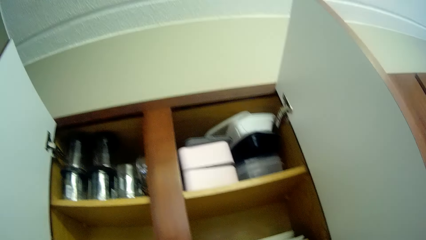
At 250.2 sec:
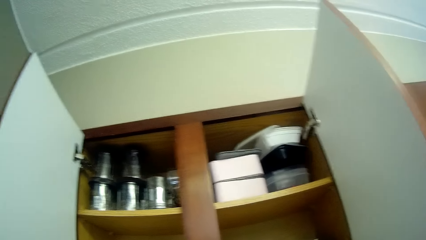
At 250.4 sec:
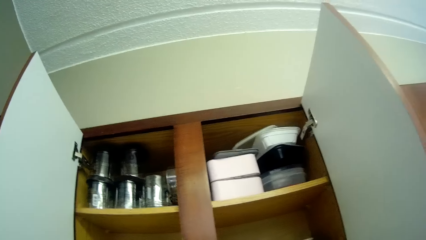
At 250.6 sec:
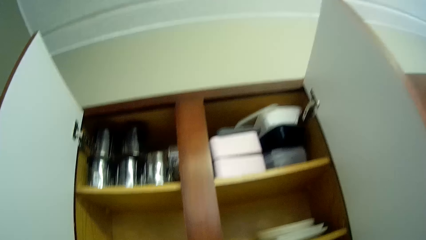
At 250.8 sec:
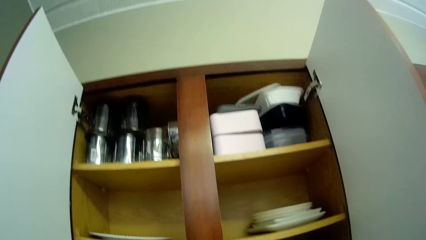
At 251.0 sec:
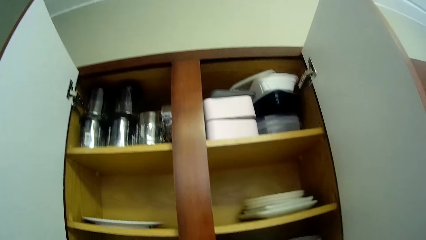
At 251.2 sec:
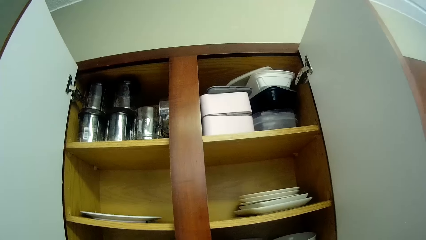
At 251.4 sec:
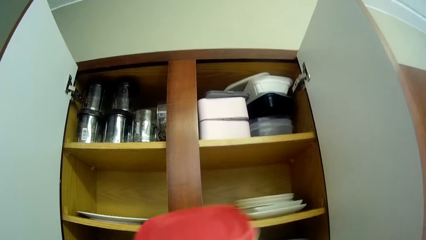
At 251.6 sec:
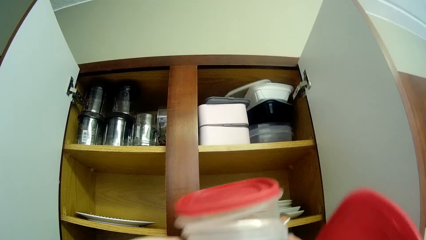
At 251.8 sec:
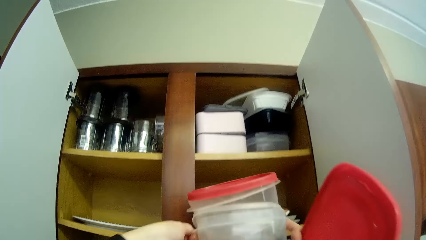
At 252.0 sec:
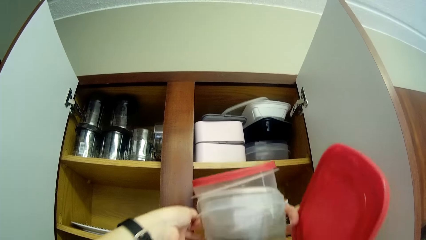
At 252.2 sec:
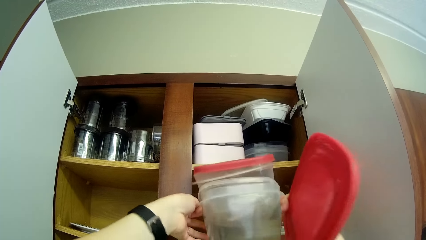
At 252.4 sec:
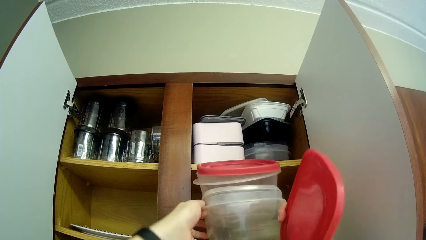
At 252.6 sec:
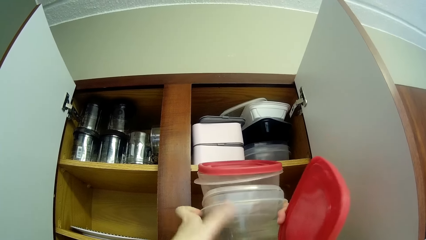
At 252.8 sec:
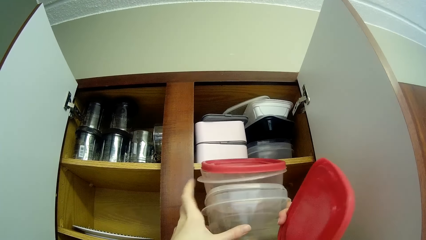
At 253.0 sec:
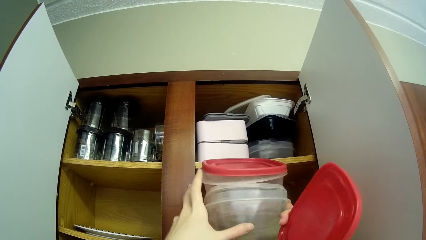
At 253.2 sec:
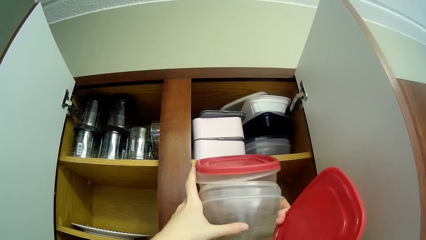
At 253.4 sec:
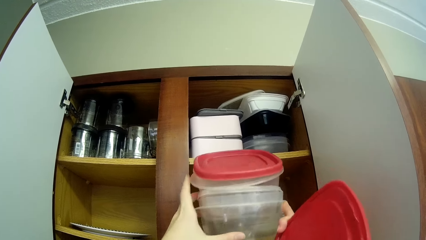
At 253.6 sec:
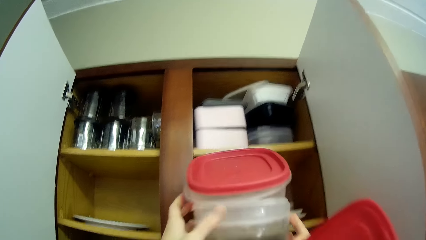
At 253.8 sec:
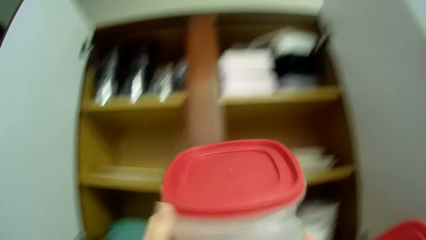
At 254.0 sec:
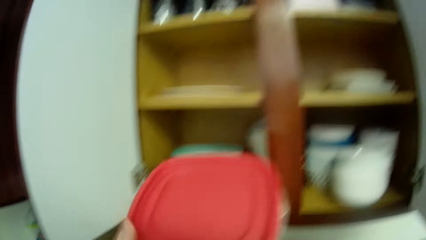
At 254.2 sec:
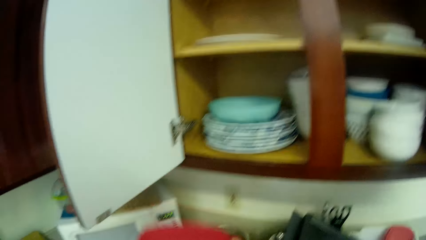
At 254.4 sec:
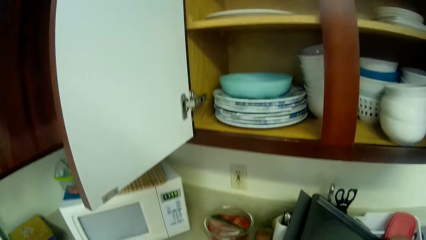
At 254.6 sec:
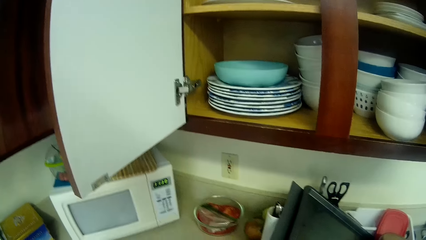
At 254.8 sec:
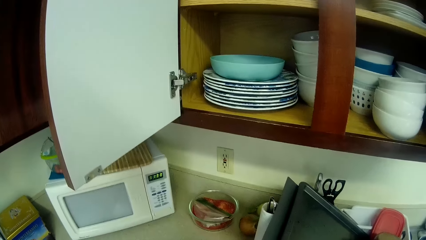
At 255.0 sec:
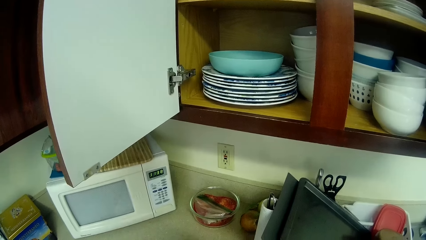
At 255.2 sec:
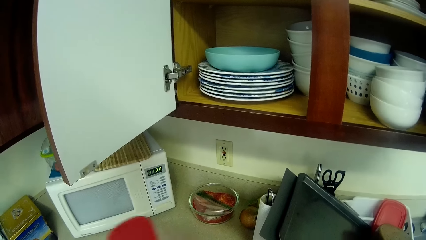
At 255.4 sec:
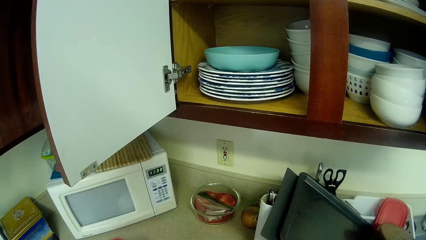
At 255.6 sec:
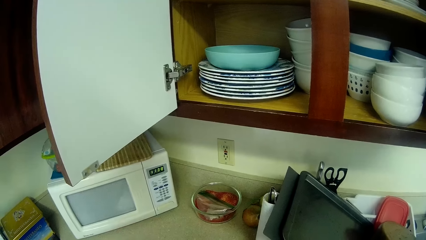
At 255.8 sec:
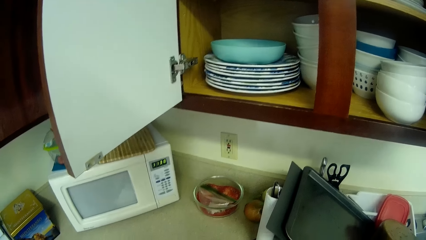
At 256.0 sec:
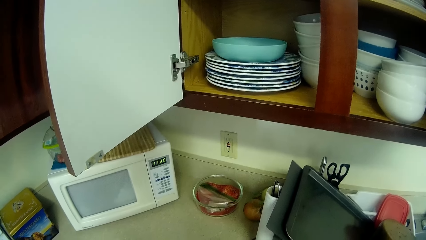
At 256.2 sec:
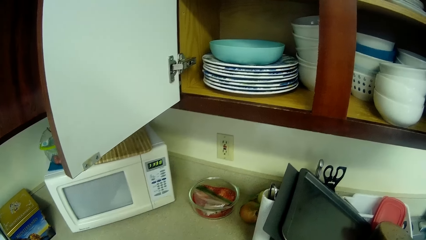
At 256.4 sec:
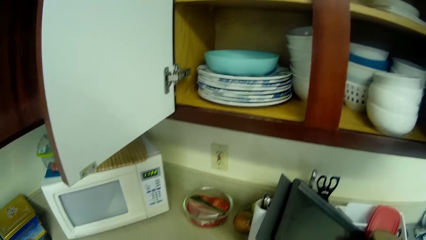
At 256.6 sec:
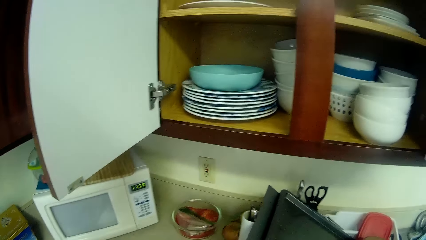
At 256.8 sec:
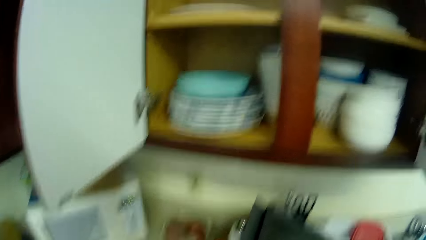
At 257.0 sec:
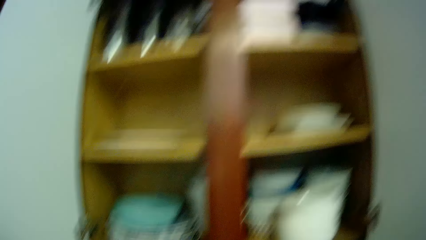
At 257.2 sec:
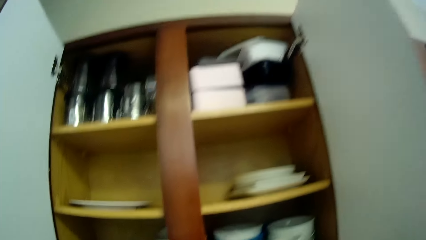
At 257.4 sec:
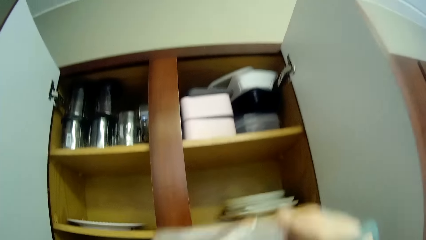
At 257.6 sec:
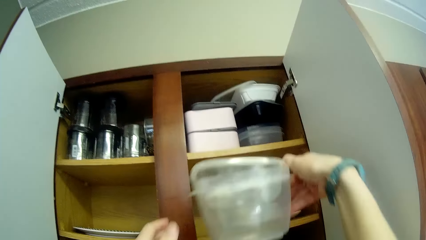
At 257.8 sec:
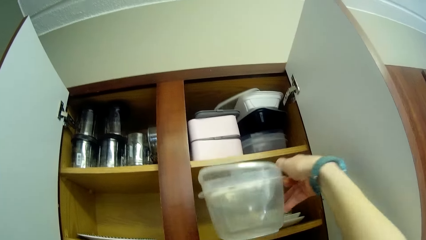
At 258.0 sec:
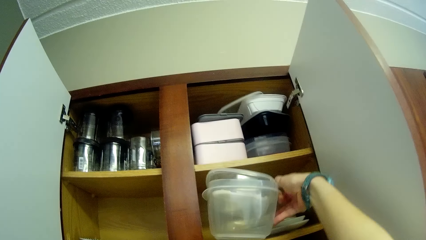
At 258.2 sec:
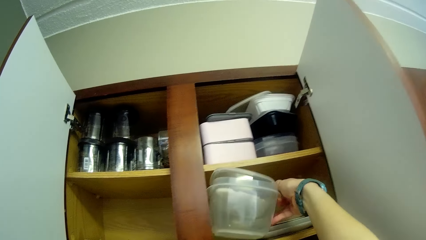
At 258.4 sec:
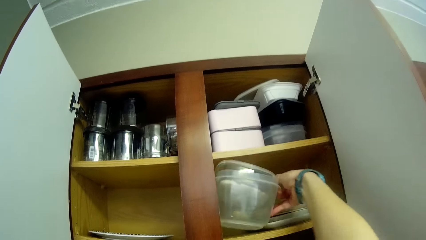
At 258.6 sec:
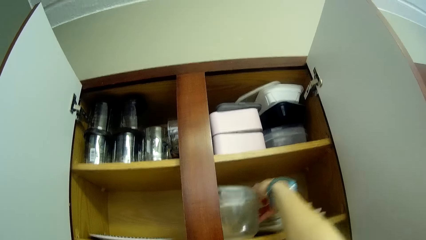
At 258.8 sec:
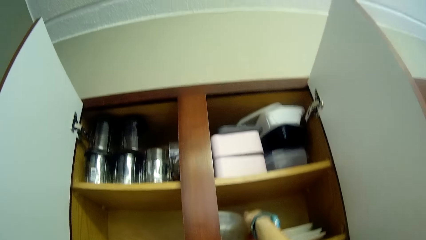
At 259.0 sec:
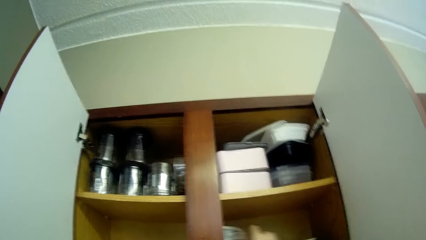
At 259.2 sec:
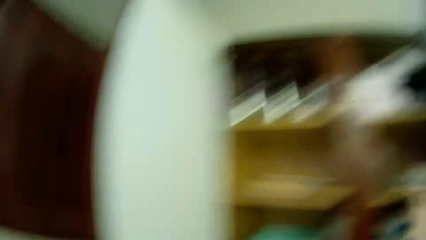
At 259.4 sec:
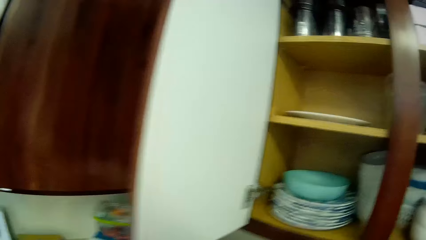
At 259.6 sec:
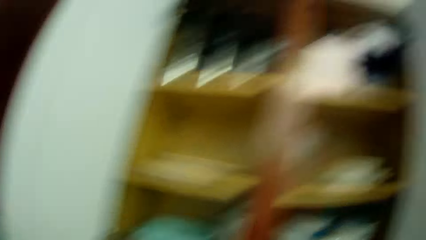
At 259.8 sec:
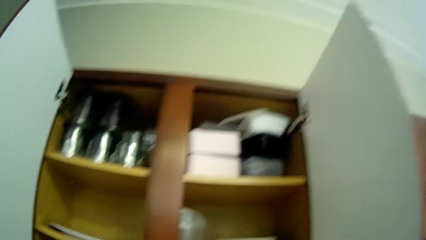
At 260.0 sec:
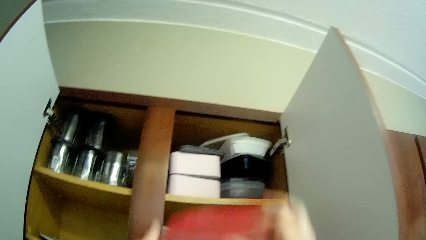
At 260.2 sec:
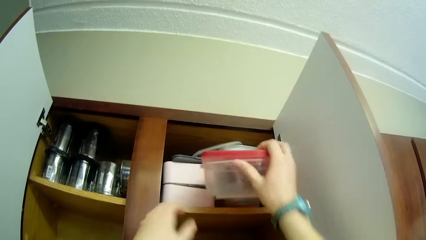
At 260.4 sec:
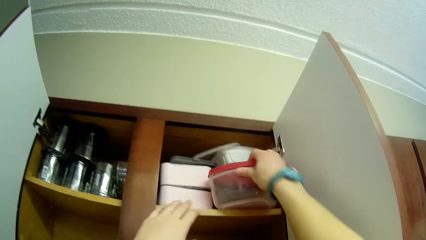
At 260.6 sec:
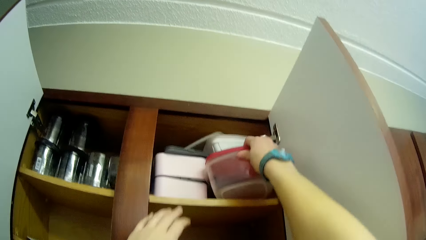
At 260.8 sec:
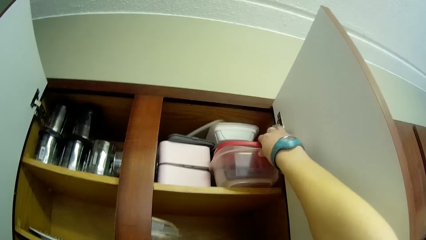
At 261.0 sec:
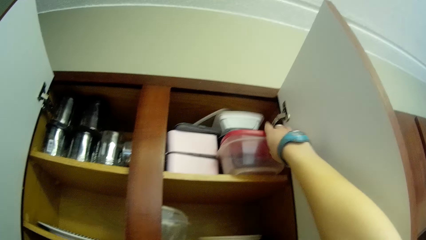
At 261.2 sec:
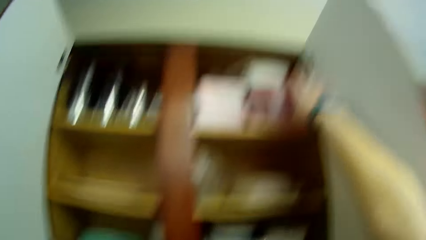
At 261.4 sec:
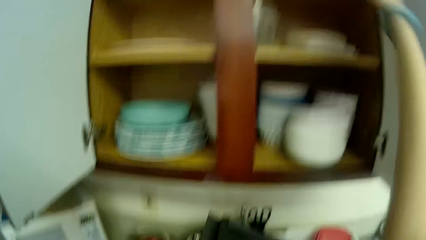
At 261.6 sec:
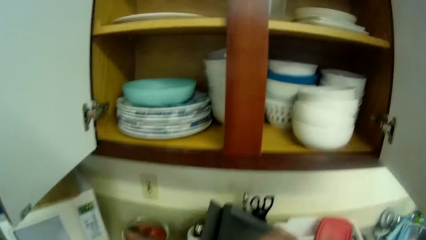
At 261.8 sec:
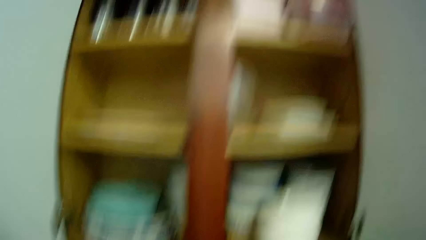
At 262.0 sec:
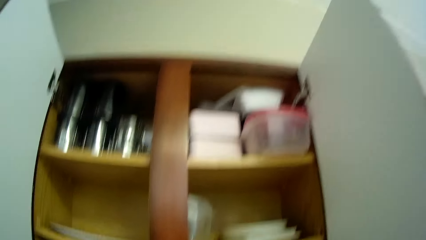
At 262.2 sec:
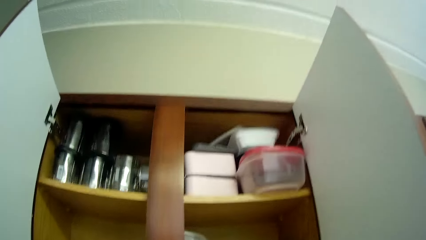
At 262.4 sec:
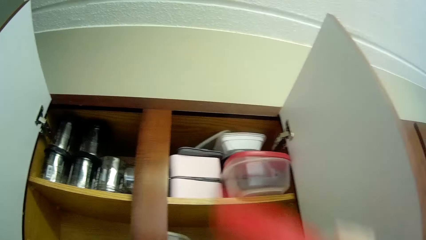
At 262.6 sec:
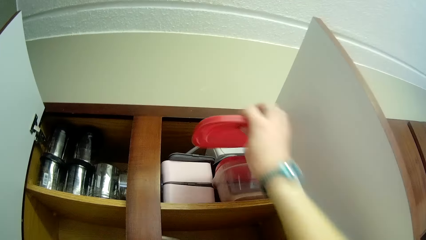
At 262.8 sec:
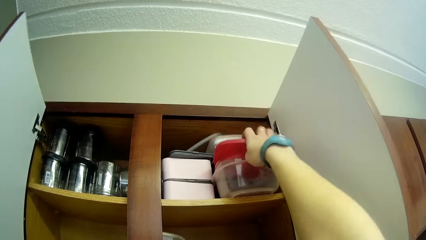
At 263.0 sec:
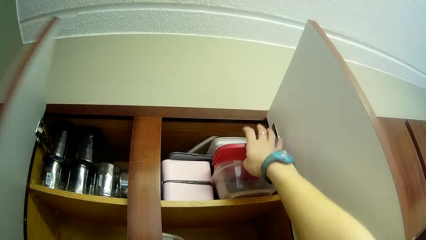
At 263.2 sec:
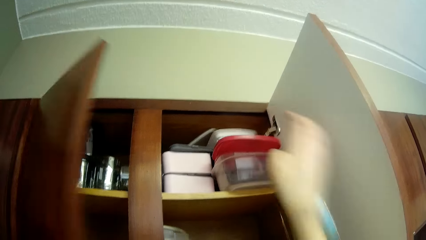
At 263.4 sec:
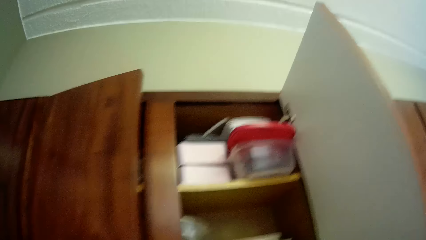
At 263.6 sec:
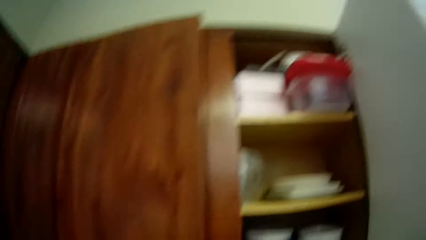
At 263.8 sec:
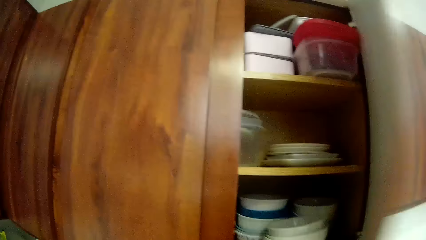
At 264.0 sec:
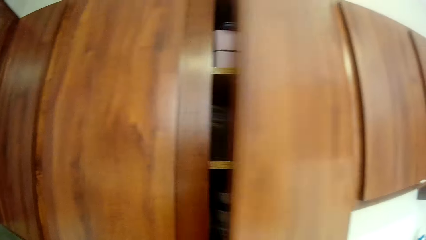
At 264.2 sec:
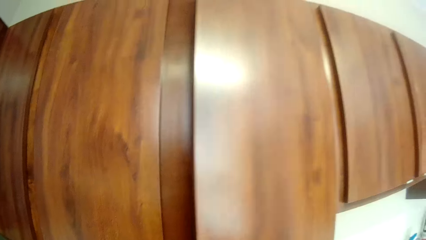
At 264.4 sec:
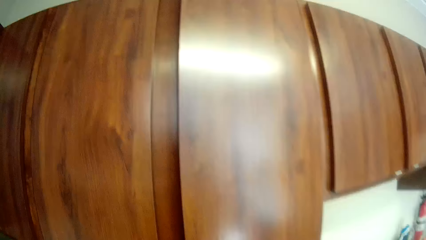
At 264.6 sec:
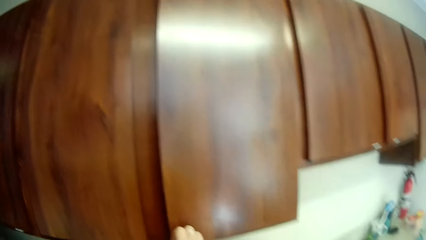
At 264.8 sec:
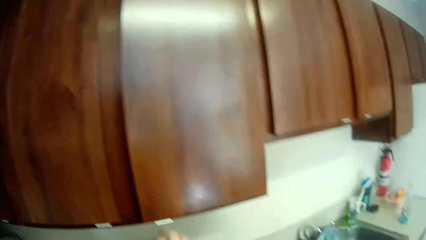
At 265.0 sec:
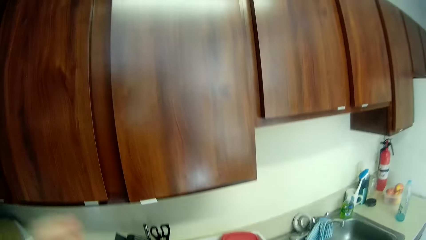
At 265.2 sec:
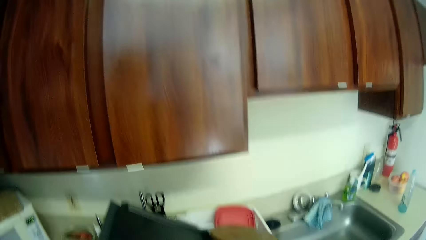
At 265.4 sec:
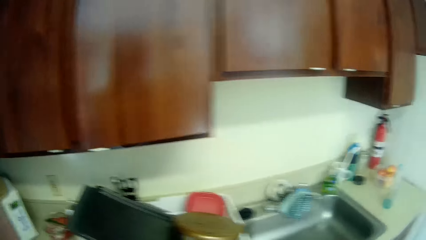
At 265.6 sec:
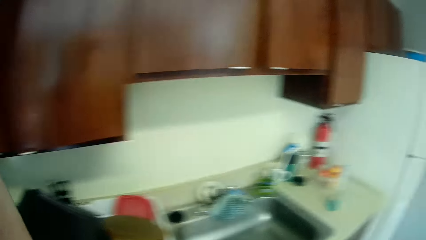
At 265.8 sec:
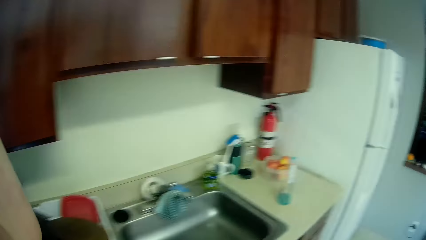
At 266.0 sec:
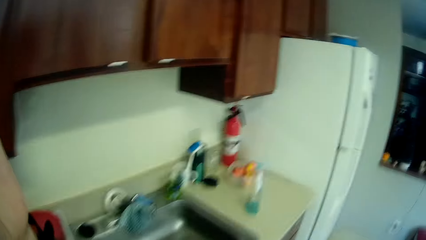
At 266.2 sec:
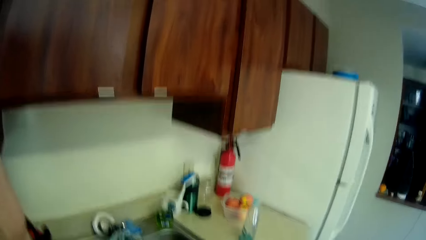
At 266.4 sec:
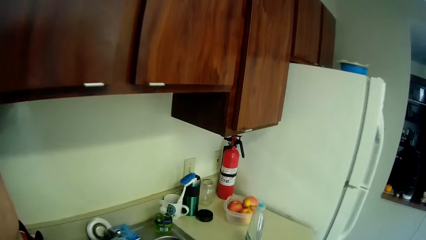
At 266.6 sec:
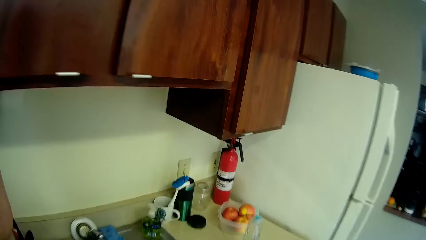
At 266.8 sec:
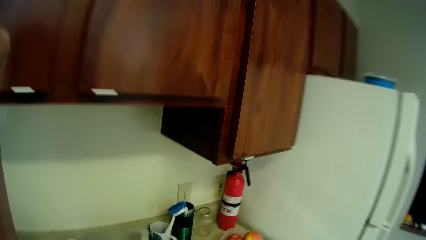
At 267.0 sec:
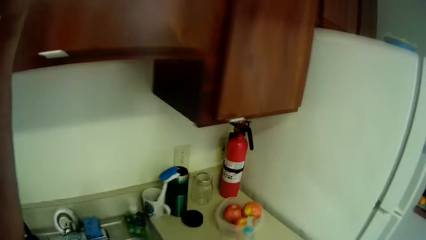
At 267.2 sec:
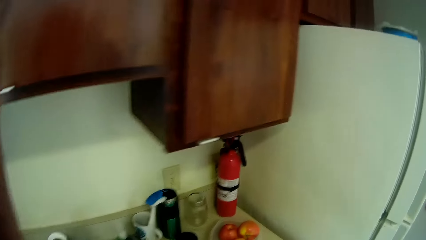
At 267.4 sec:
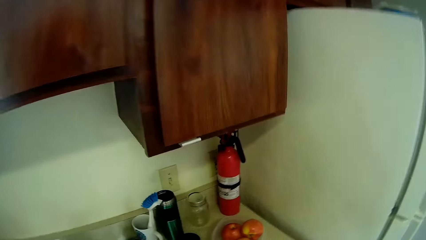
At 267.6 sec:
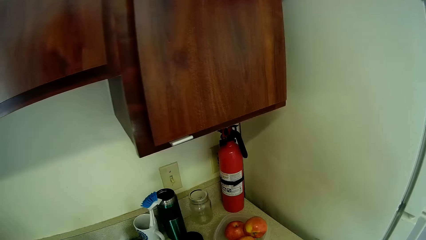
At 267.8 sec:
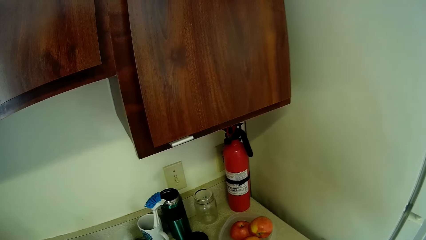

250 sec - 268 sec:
The camera wearer places the stack of plastic containers in the cupboard with both hands. She removes the stack of plastic containers from the cupboard with both hands. She places the stack of plastic containers in the cupboard with her right hand. She places a plastic container in the cupboard with her right hand. She places her left hand on the cupboard. She closes the cupboard with both hands.
